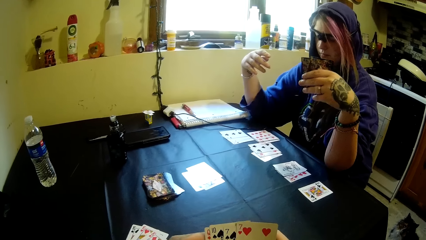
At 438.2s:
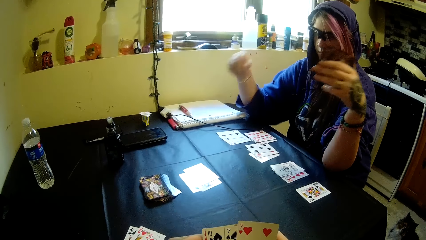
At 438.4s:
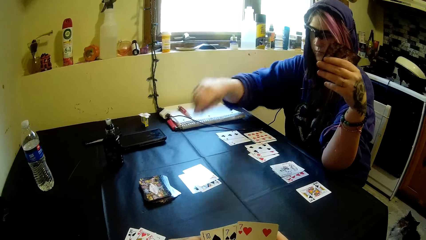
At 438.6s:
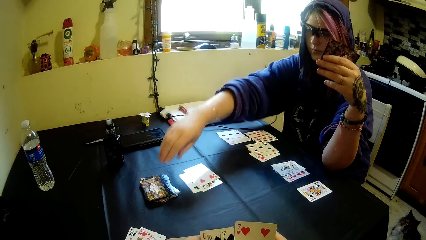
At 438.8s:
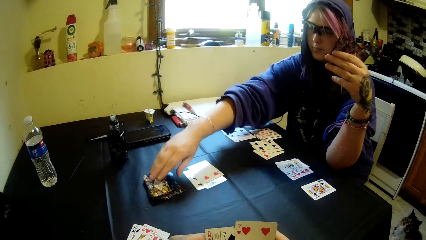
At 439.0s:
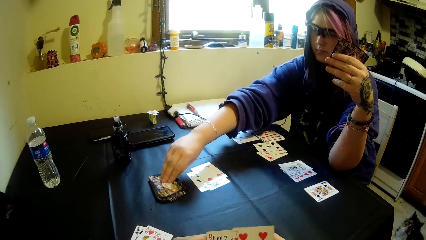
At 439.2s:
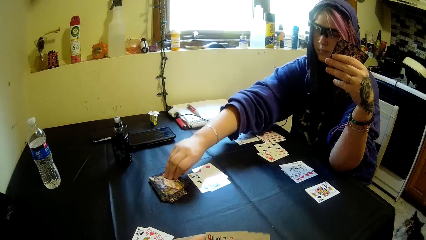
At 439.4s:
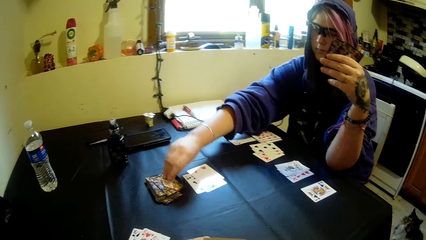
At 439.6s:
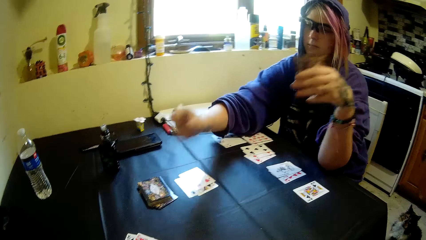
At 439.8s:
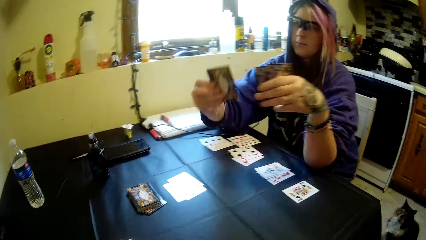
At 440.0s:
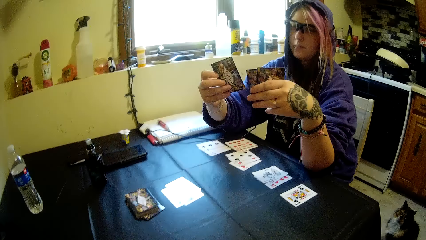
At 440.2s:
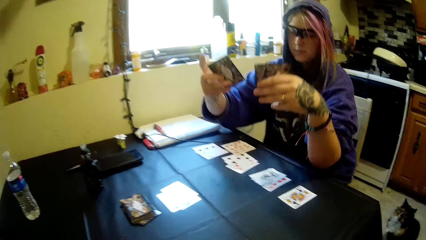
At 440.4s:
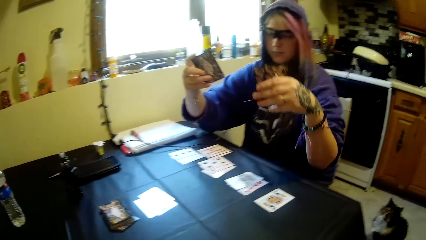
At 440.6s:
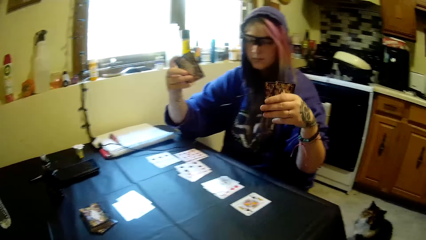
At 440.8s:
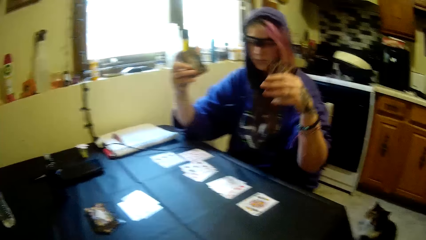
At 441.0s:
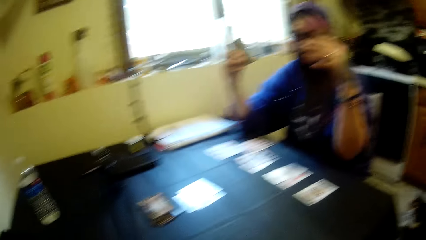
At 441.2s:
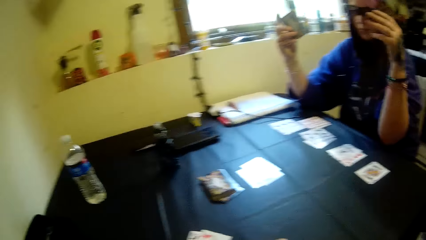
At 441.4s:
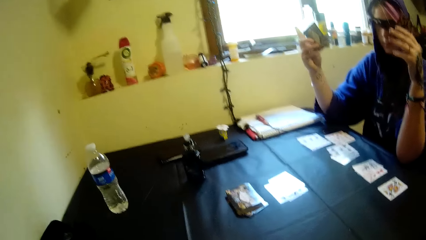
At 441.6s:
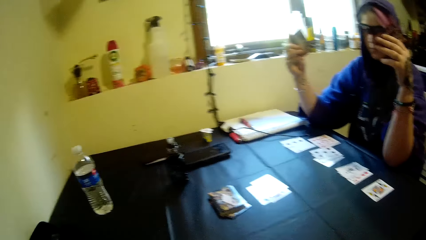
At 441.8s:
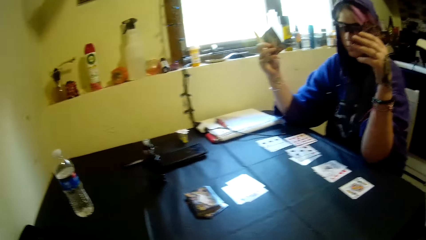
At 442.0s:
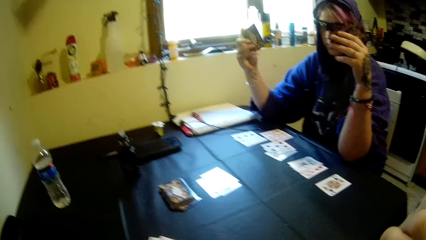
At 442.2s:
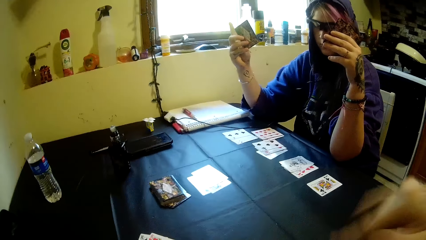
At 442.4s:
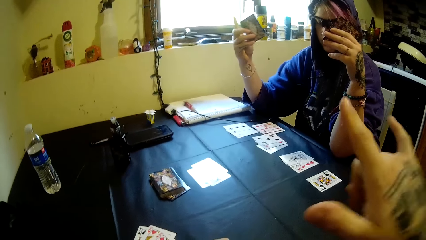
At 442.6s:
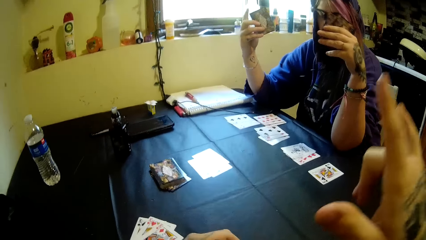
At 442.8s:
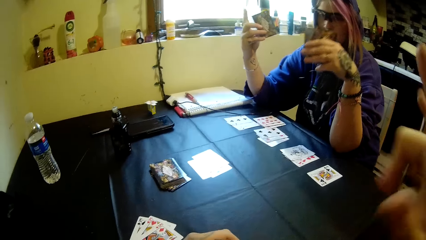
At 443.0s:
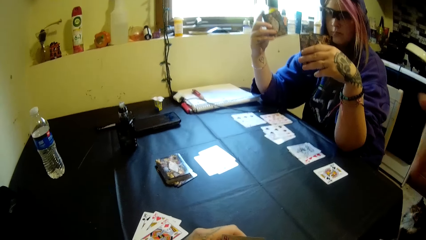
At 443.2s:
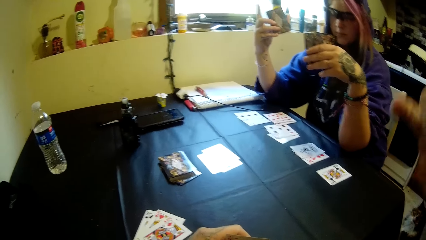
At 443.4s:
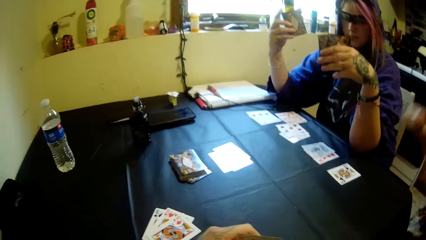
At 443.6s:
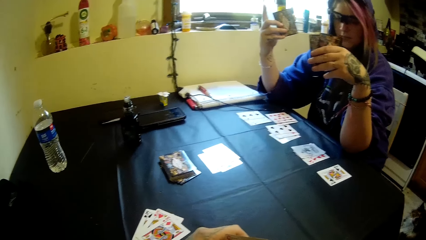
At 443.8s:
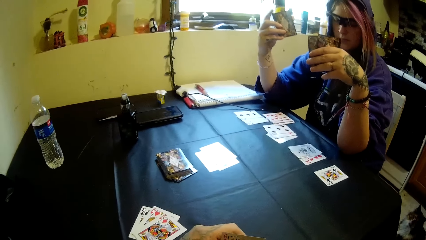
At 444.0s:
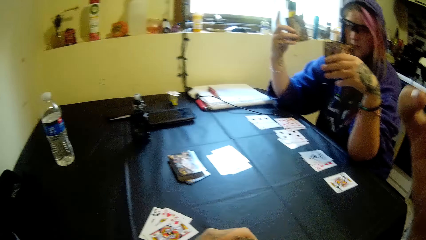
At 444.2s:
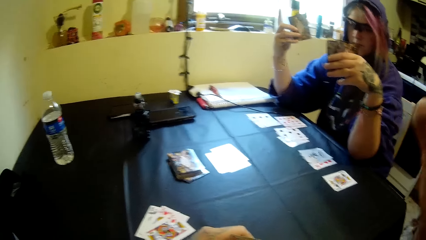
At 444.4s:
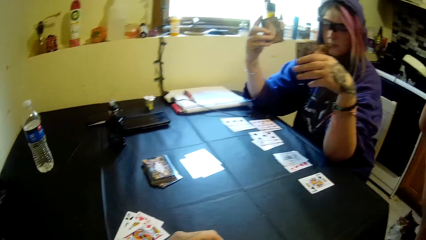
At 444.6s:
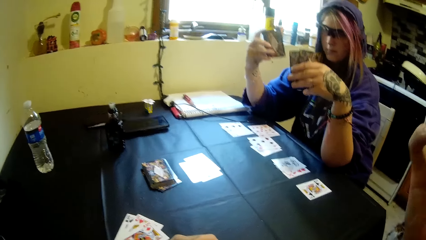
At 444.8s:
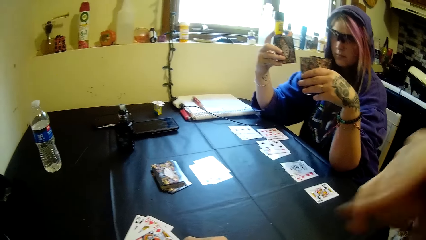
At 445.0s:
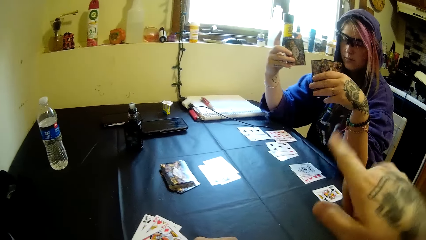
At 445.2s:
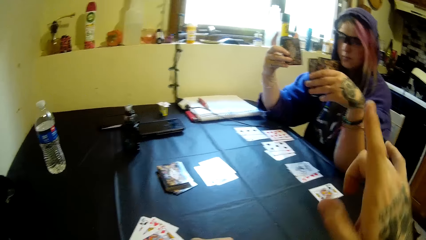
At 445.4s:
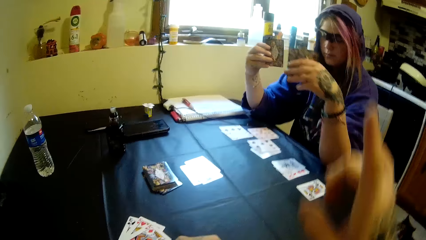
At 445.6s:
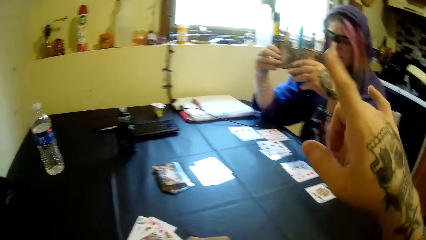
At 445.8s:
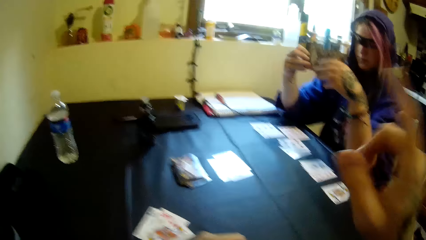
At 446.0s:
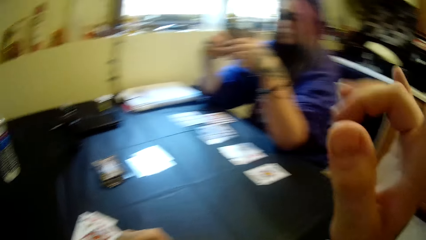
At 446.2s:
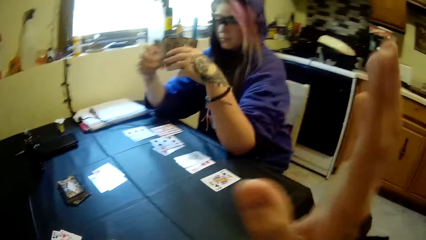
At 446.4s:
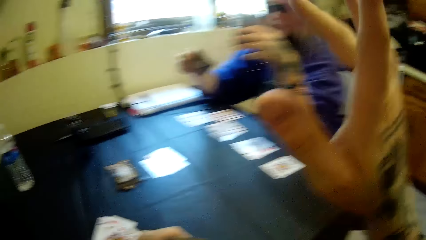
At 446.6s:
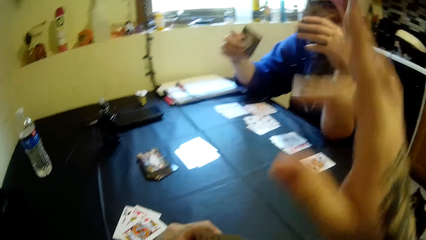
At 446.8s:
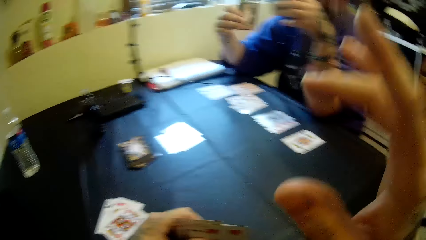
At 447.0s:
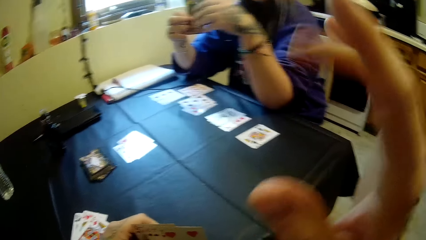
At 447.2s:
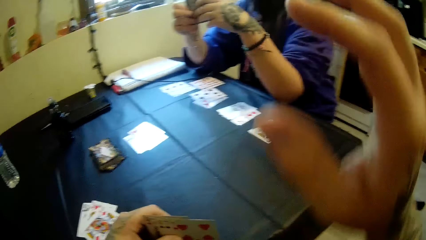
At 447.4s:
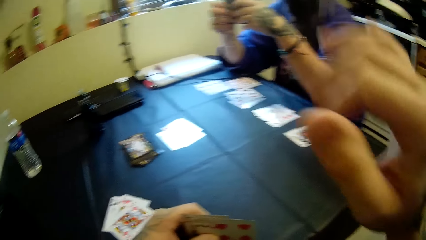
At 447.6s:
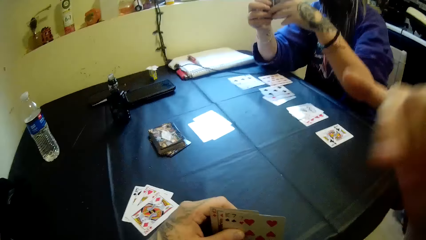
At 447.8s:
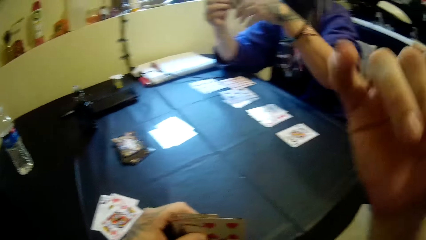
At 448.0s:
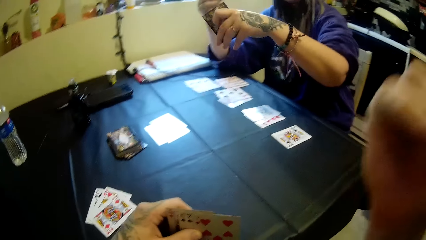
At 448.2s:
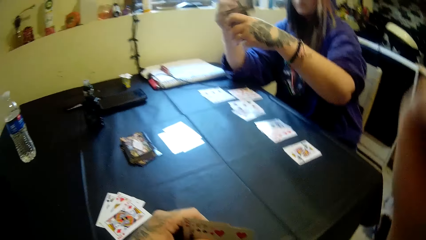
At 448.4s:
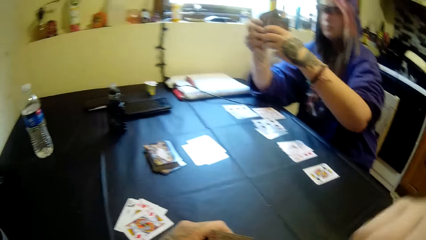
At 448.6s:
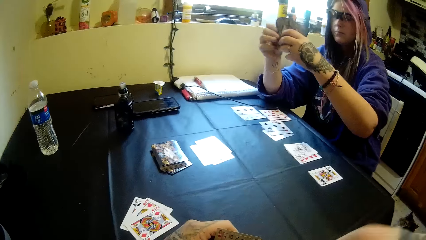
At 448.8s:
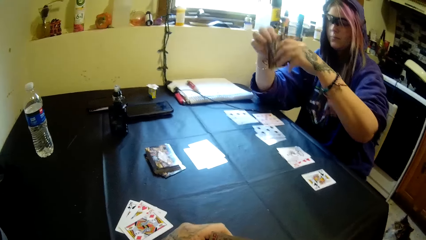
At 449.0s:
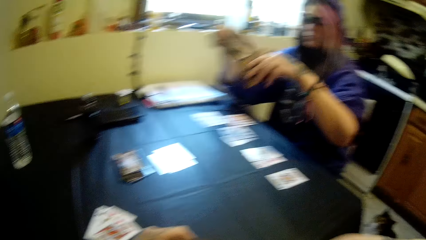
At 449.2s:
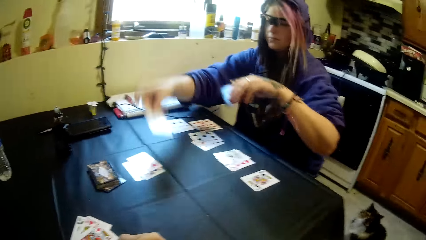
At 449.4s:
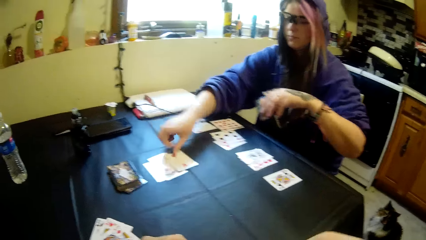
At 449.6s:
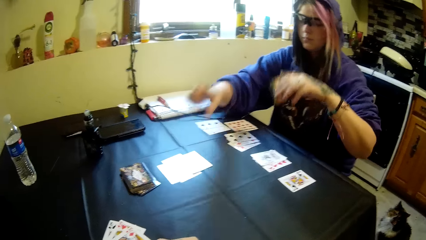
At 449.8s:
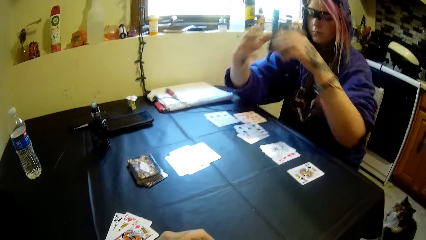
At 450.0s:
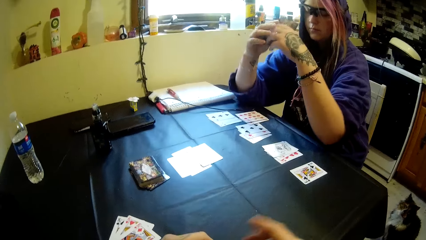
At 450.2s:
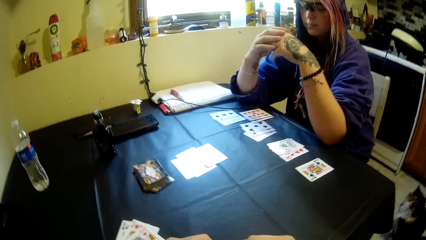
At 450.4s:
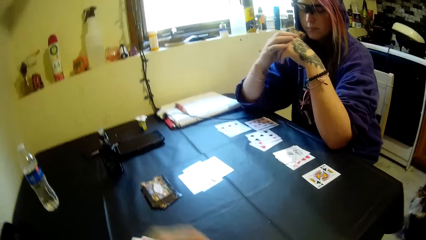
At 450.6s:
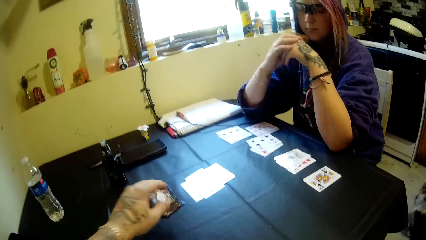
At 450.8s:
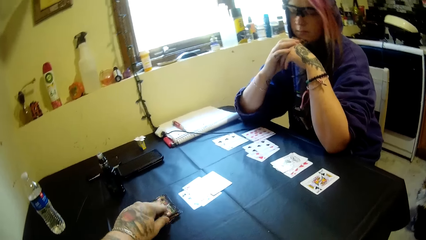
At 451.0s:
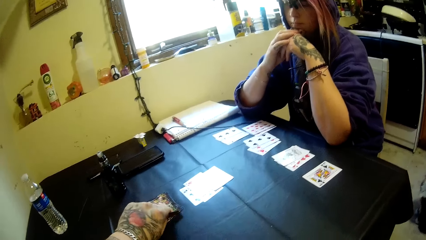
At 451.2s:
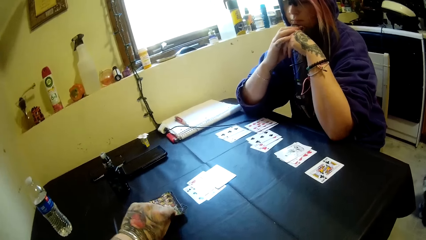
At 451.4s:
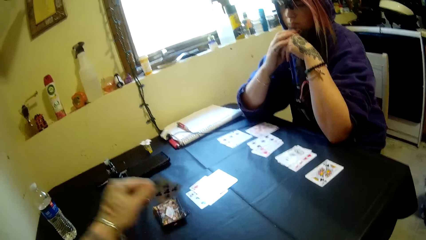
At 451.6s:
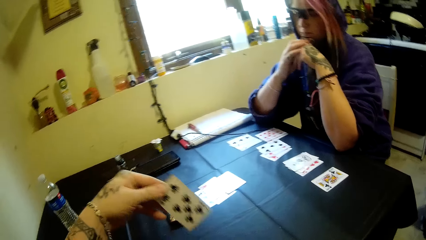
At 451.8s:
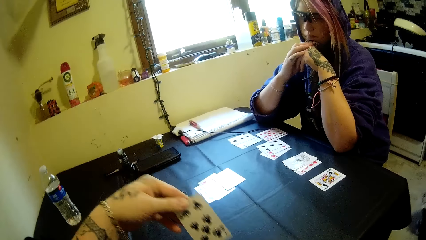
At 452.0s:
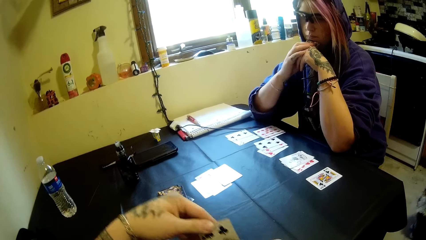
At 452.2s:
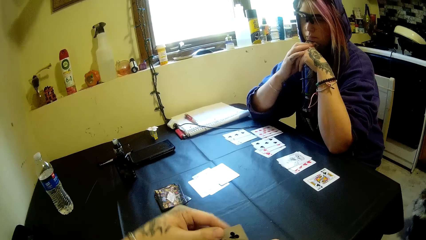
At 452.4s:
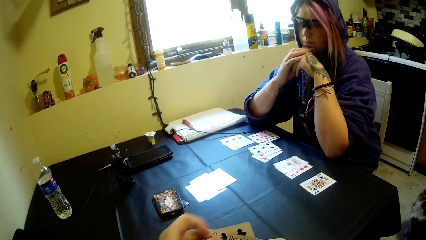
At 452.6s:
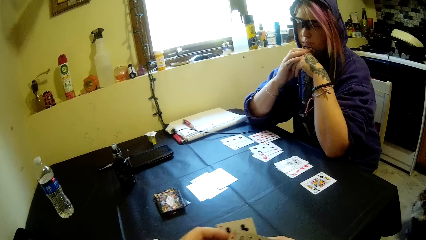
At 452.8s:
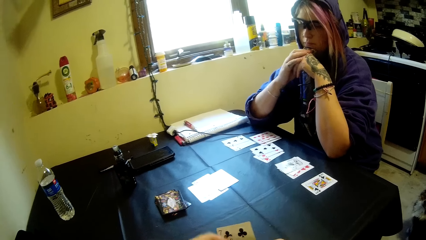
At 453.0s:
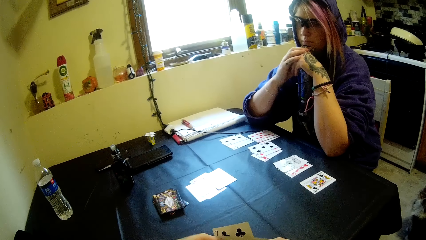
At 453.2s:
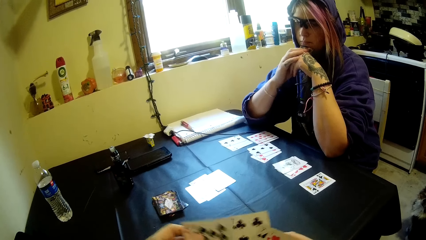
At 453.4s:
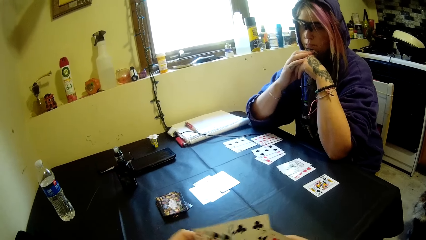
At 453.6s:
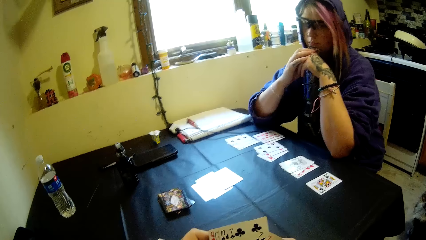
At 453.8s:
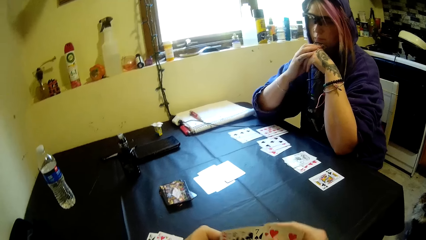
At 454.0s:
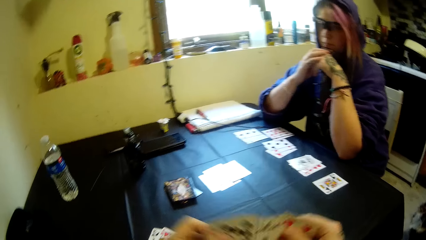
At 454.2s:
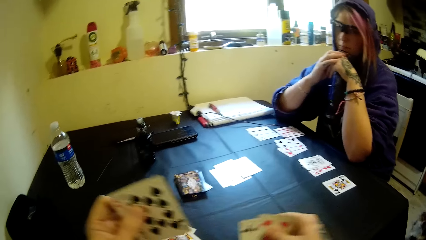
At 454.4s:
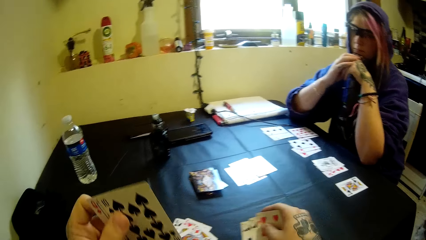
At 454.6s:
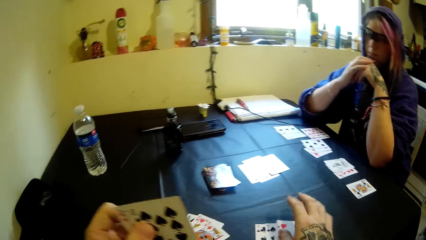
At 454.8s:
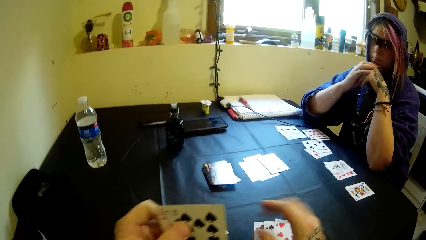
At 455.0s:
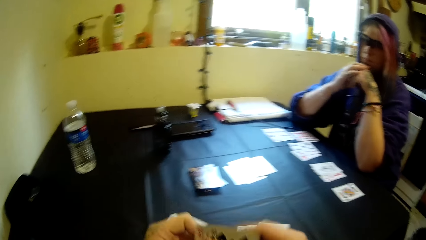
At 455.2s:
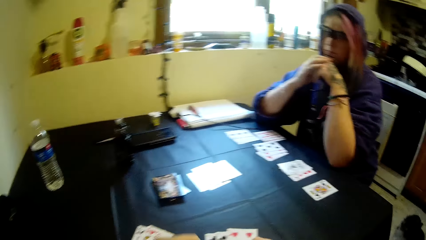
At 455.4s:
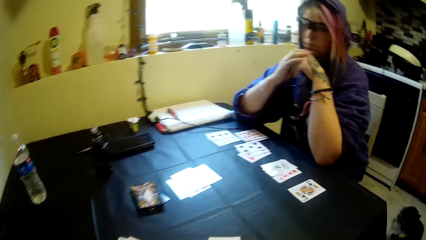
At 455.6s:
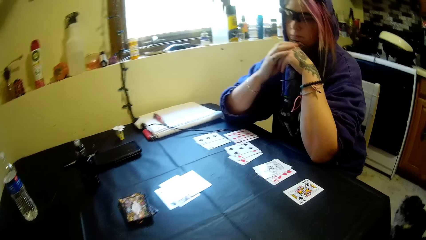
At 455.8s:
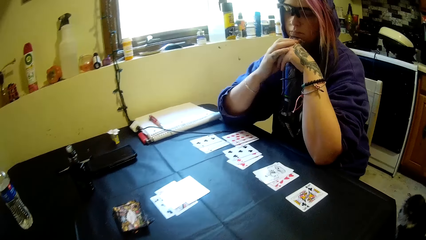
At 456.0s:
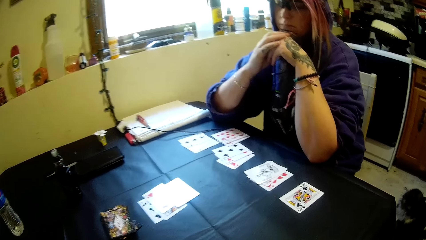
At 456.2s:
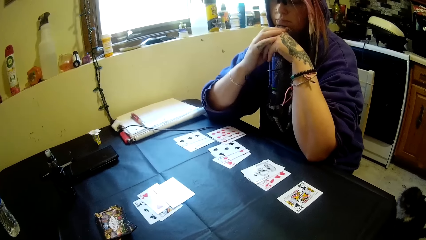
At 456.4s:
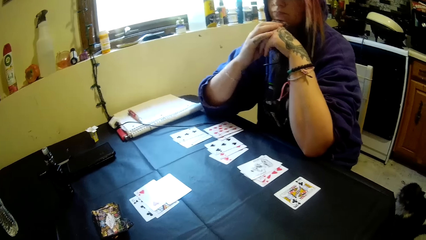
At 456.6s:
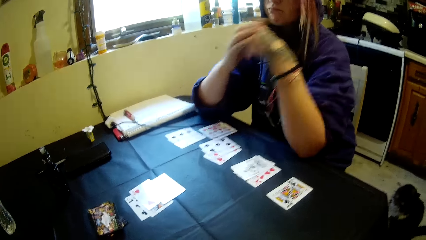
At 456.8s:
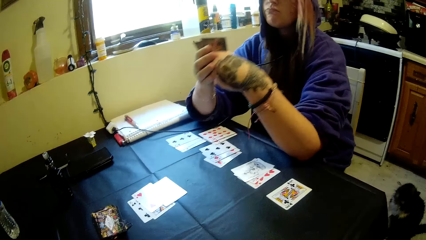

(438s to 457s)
A woman picks a card from the table. The camera wearer makes hand gestures. He raises his hand. The woman drops a card on the table. The camera wearer picks a card from the table. He drops a card on the table.
